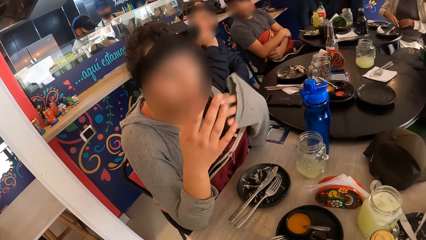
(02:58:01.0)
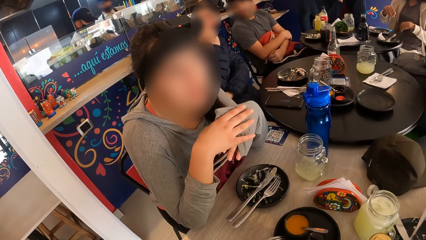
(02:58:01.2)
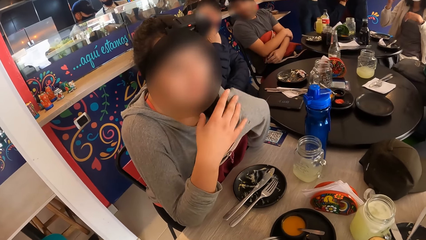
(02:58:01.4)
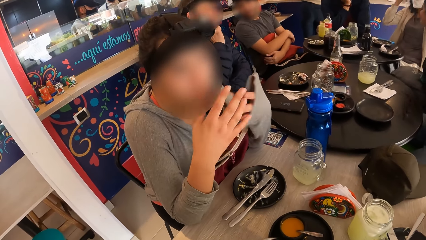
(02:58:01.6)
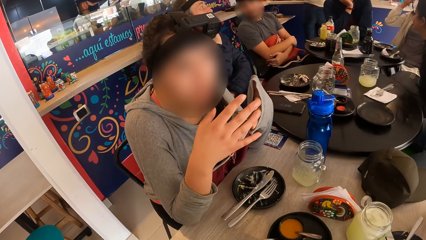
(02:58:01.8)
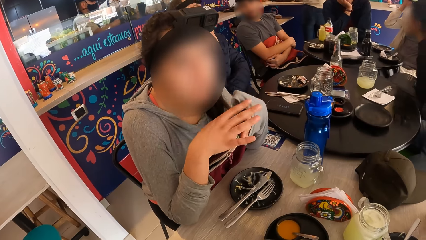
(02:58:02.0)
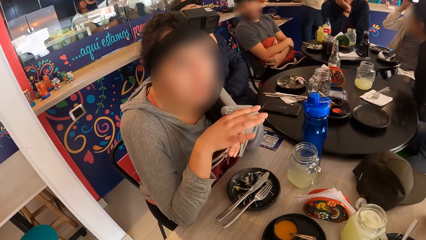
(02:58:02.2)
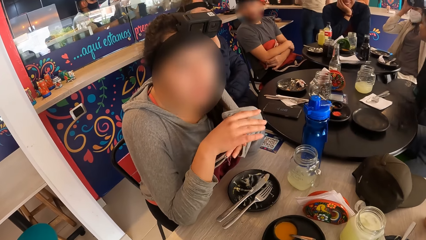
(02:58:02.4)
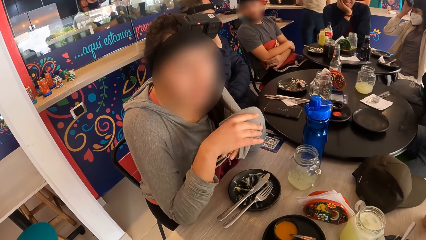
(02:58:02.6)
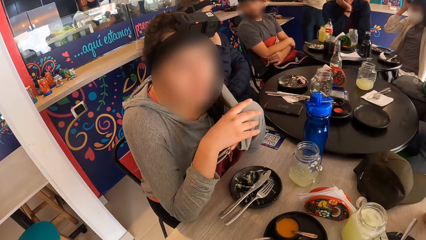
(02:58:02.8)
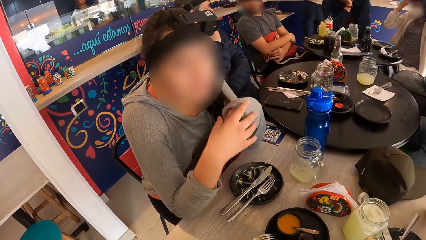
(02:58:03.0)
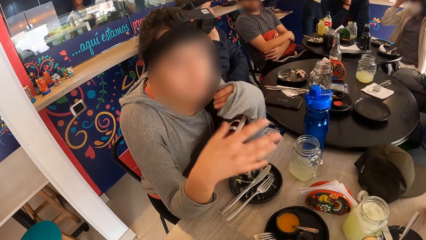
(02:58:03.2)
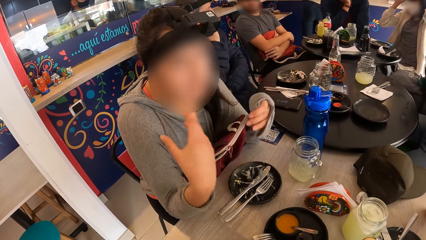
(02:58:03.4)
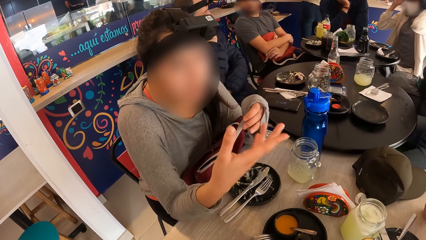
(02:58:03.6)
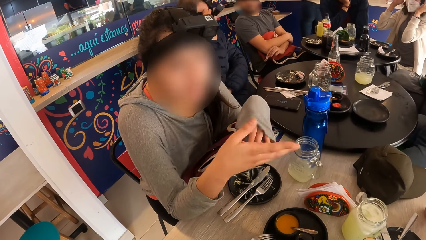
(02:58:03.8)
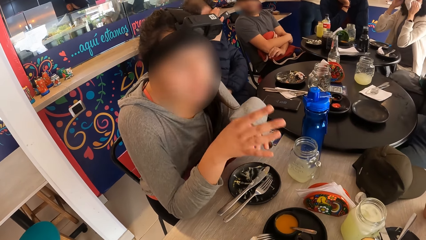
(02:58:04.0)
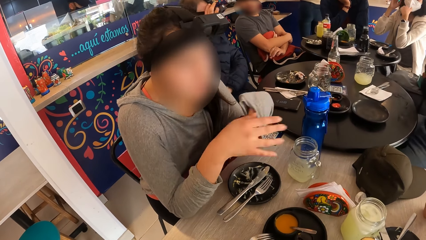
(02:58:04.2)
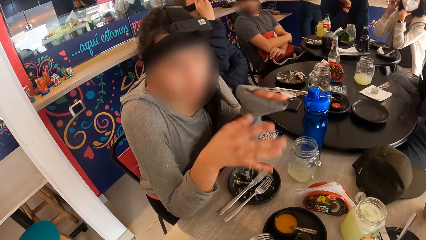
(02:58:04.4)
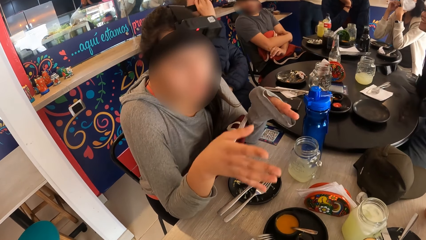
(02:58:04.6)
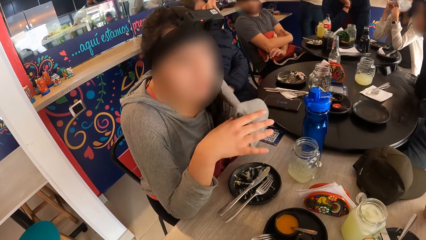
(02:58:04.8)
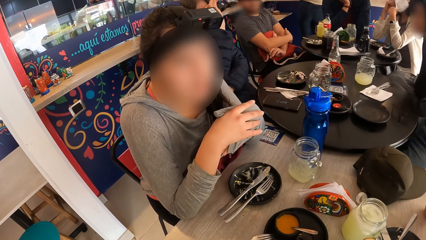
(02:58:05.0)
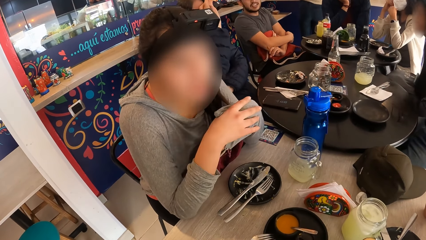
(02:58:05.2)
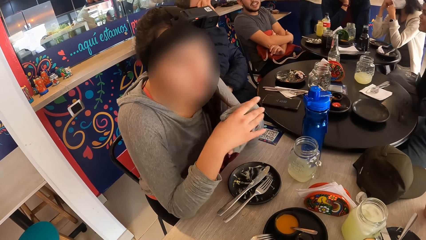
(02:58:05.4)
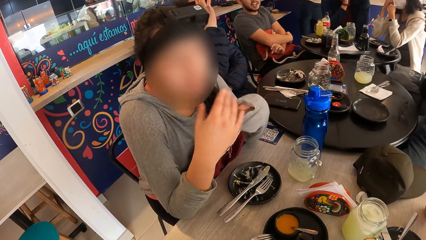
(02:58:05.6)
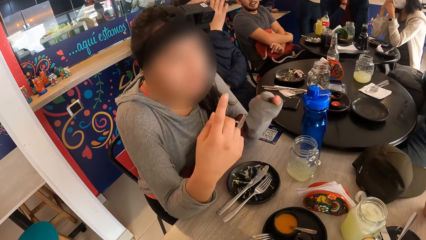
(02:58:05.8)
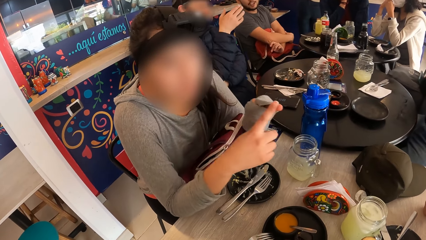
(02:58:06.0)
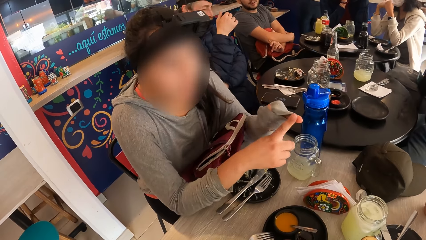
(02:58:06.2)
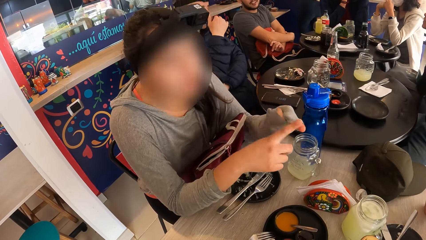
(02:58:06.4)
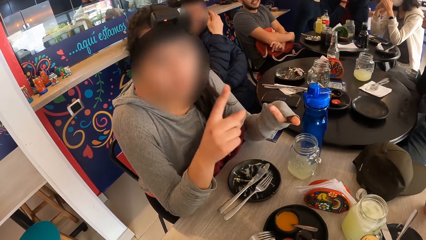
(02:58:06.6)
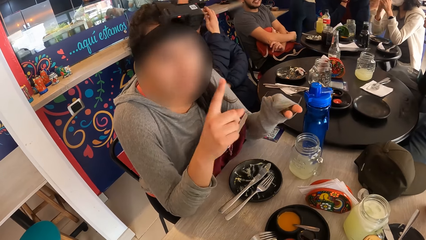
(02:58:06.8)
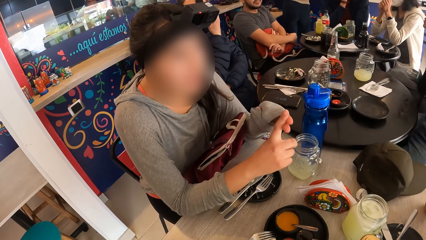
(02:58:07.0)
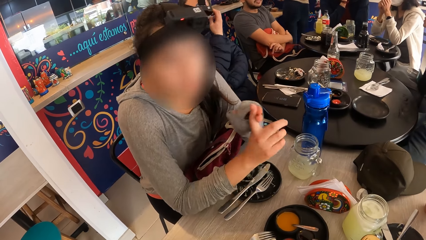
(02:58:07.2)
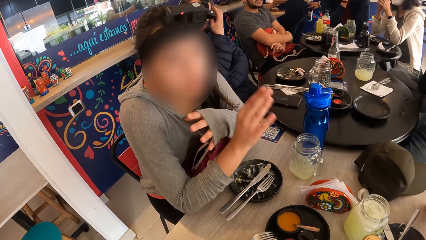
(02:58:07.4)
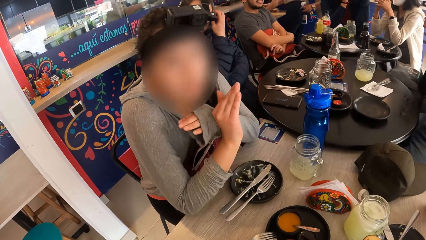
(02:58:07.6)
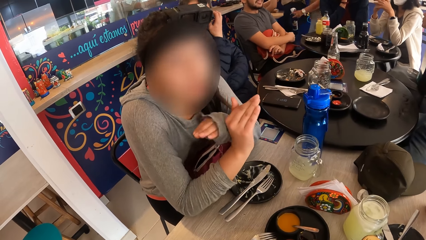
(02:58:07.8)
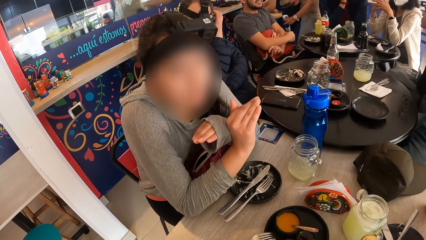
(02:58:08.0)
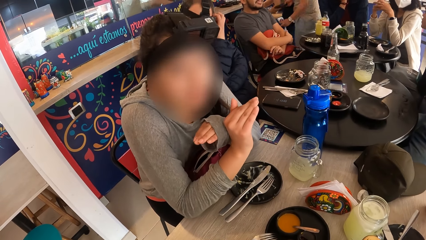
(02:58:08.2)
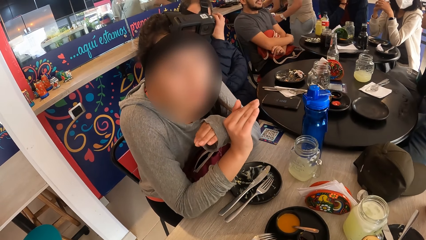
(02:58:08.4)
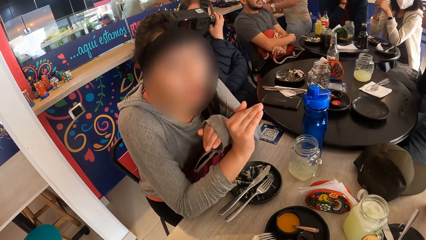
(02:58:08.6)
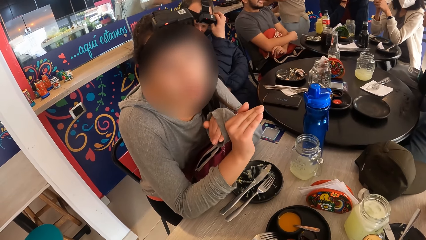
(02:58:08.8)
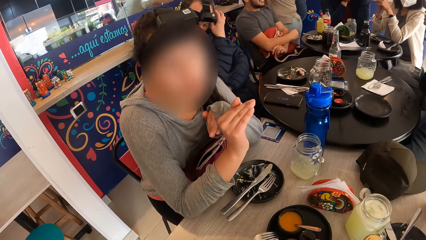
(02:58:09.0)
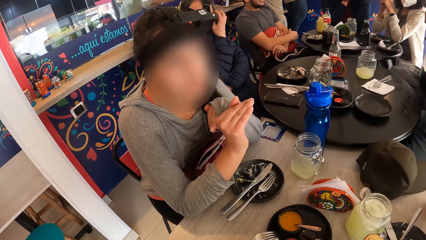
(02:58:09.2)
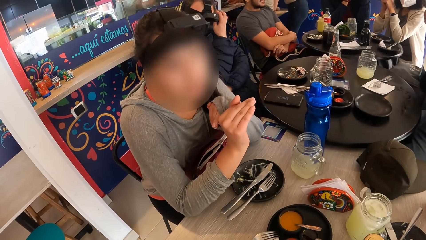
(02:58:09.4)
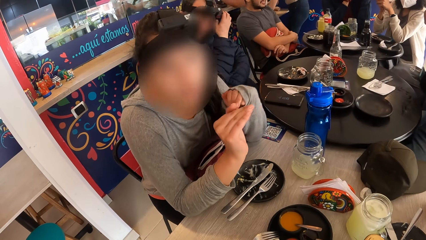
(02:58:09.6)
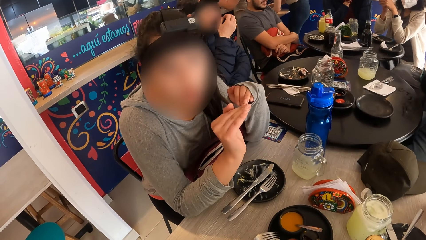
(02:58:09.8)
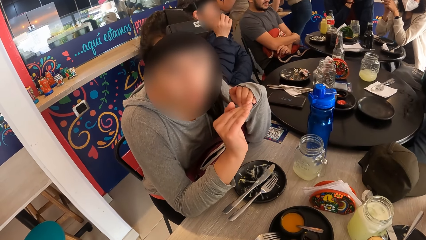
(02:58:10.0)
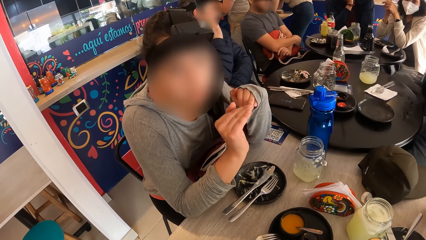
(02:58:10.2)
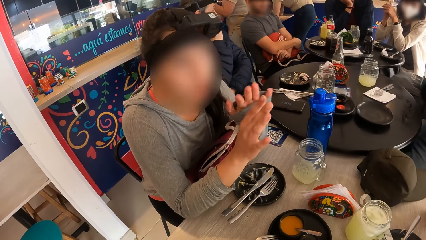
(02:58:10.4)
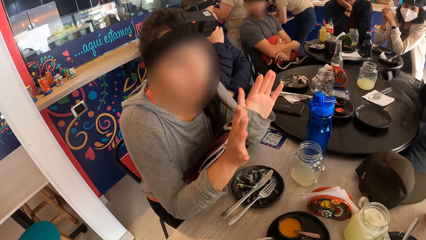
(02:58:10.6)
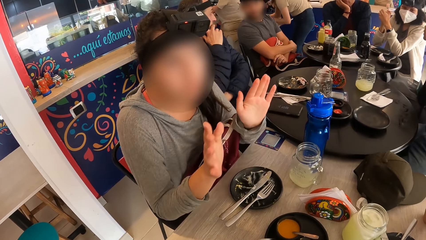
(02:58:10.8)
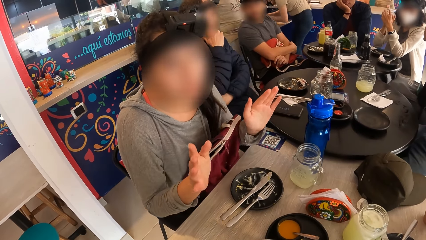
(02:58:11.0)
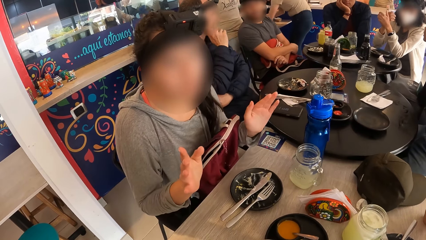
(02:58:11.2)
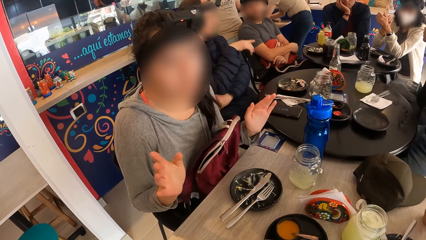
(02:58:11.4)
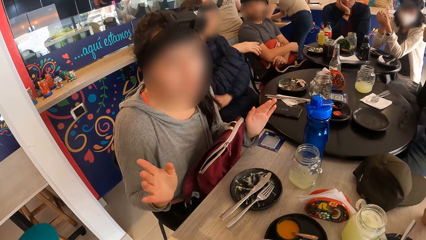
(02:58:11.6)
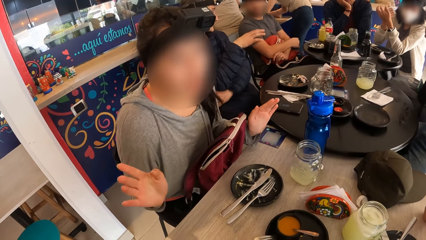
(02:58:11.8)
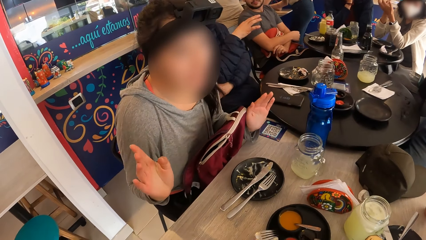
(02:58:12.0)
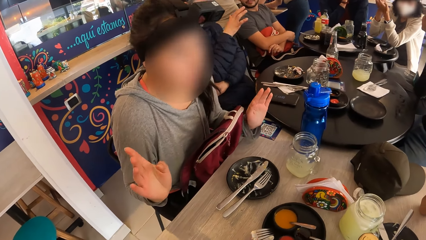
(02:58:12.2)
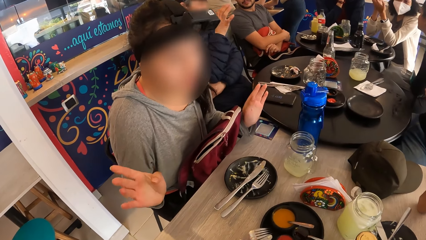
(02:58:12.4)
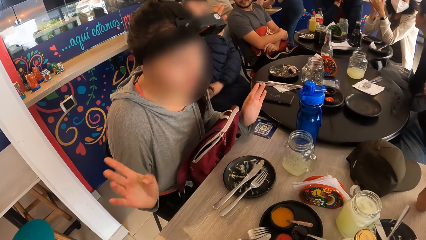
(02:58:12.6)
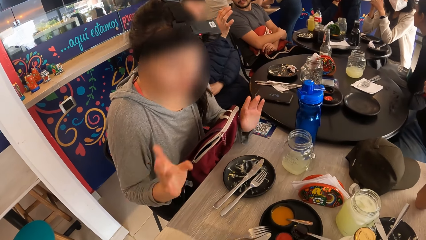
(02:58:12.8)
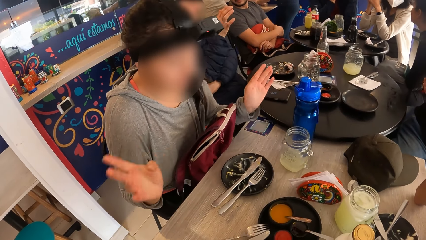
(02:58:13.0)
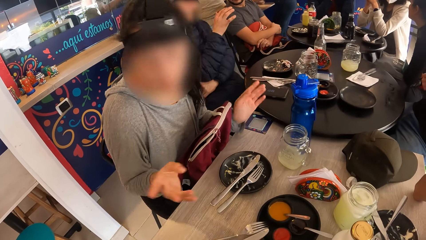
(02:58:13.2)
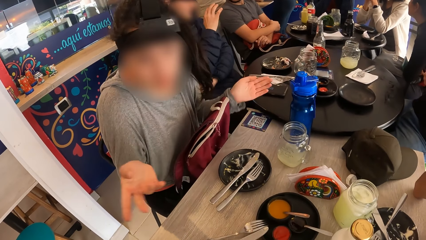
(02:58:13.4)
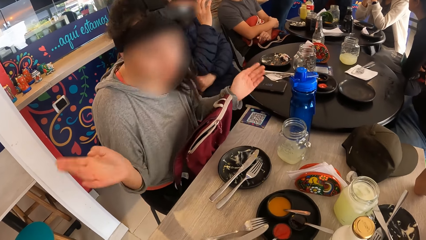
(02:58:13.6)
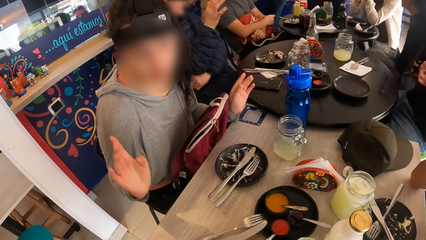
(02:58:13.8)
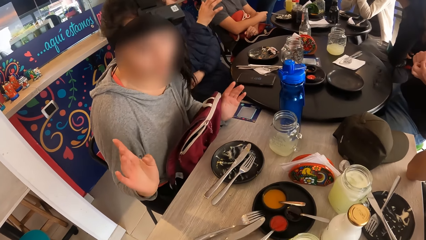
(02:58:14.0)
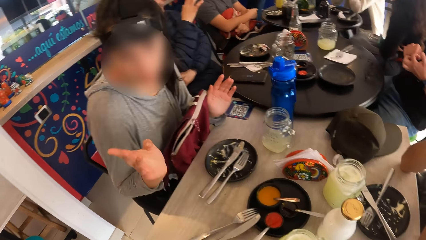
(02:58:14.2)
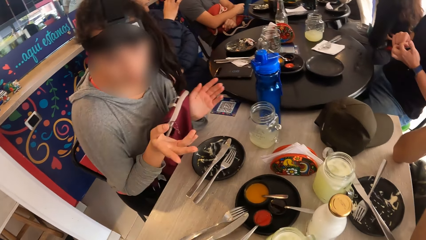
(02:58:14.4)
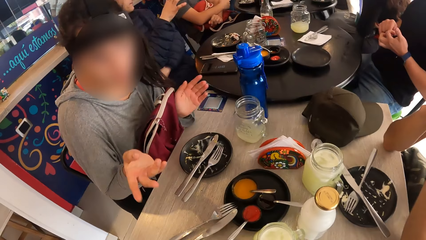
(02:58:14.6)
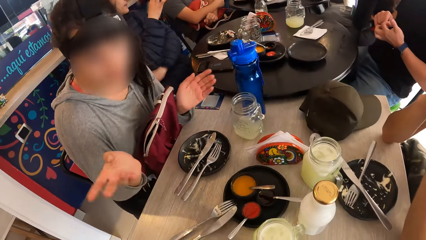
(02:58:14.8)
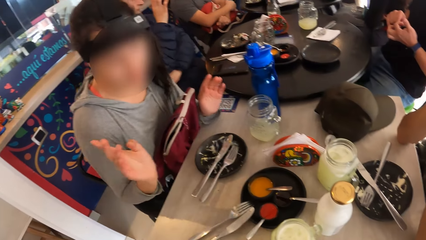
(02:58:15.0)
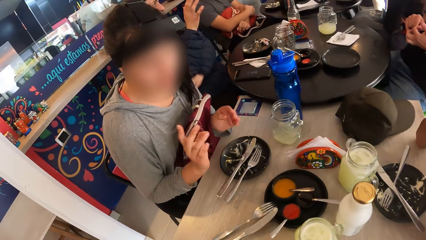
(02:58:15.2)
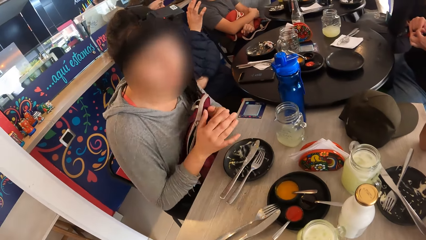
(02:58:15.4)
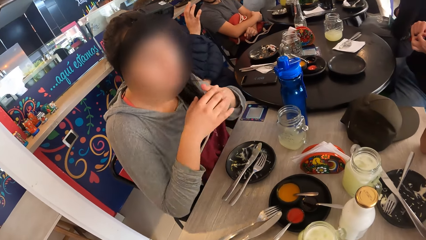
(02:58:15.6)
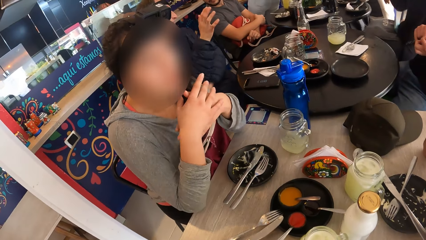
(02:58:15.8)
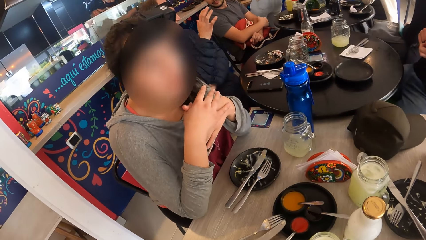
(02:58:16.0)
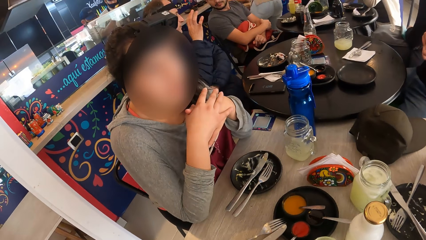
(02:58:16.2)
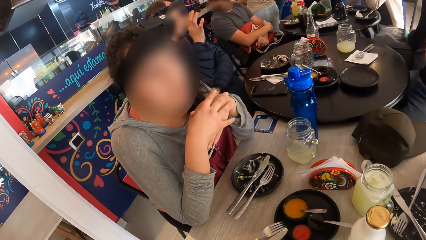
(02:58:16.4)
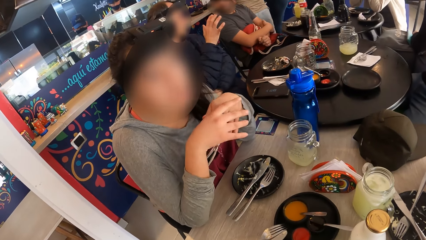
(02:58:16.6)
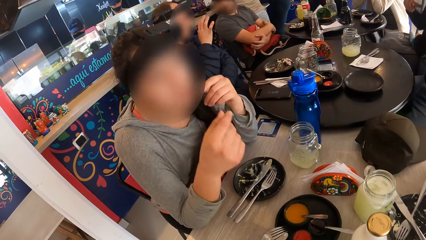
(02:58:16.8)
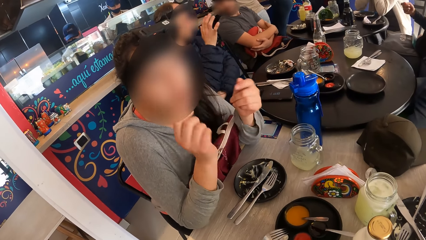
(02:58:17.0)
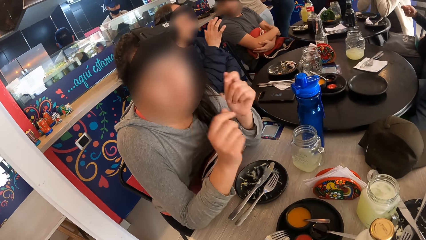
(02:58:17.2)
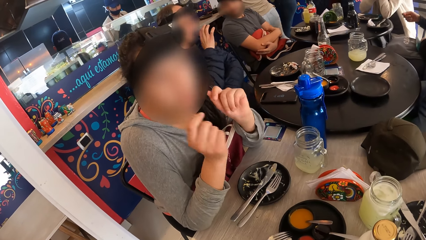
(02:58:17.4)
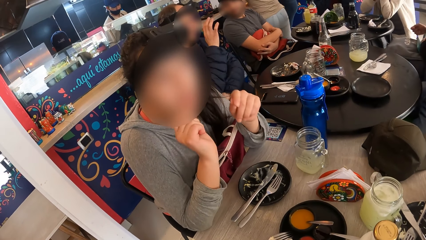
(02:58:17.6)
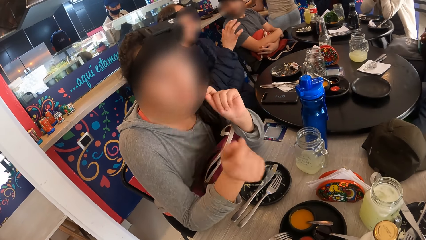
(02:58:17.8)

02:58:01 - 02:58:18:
The woman adjusts her camera with both hands. The woman adjusts her nose mask with her left hand. The woman gestures with her hands.
